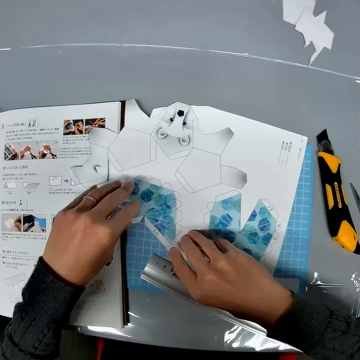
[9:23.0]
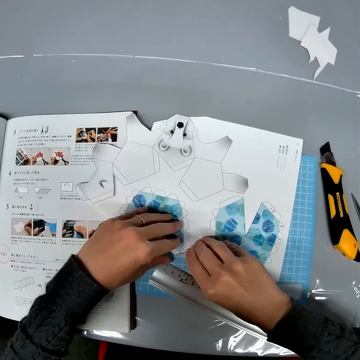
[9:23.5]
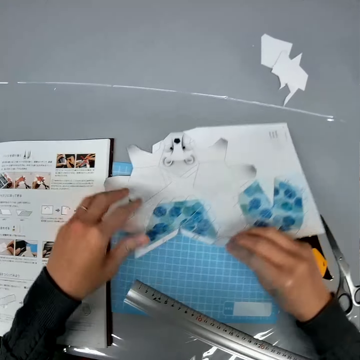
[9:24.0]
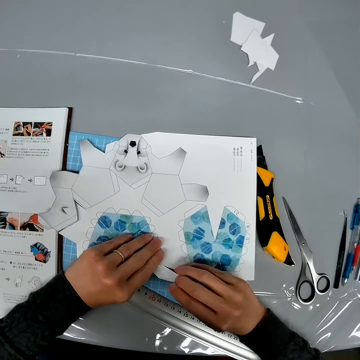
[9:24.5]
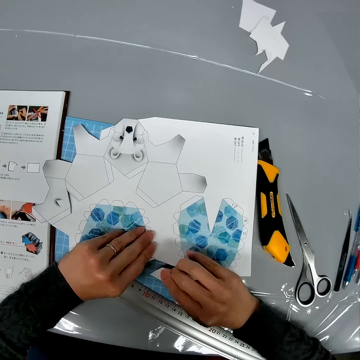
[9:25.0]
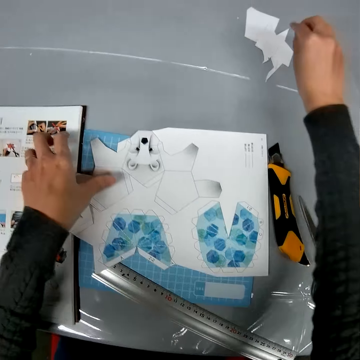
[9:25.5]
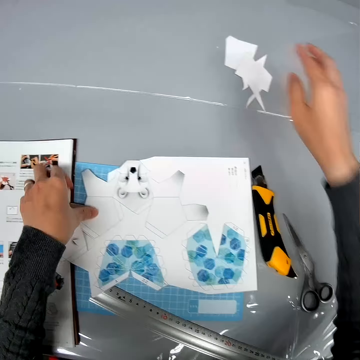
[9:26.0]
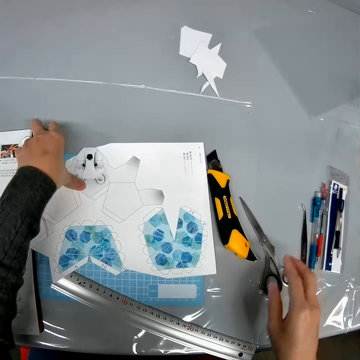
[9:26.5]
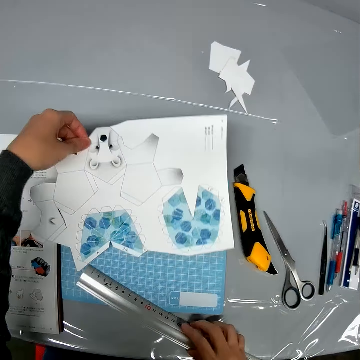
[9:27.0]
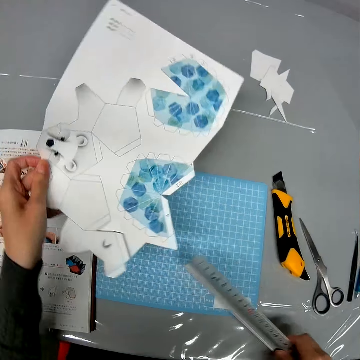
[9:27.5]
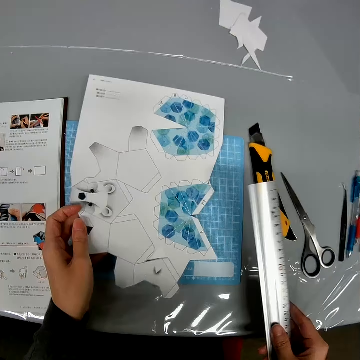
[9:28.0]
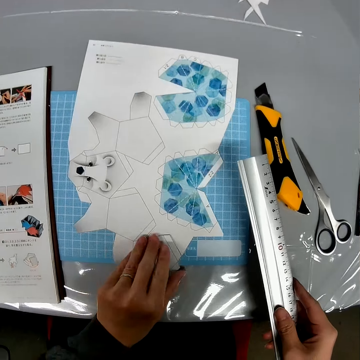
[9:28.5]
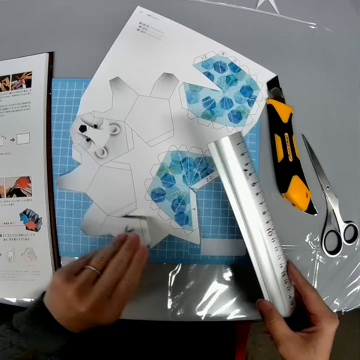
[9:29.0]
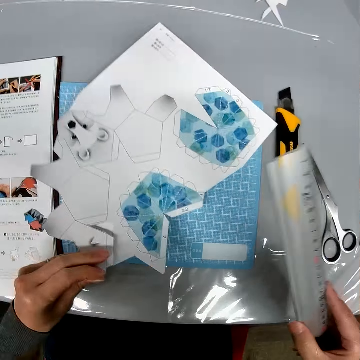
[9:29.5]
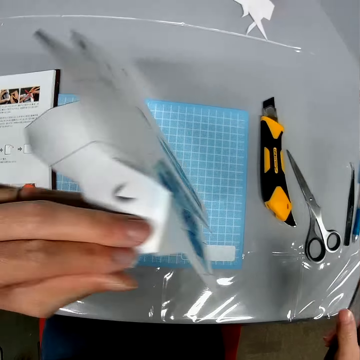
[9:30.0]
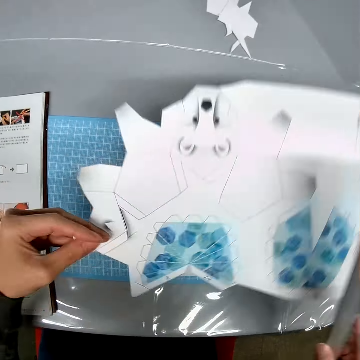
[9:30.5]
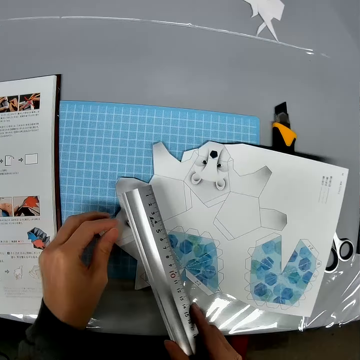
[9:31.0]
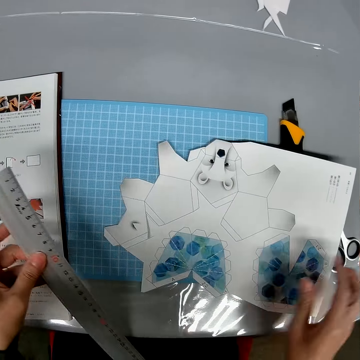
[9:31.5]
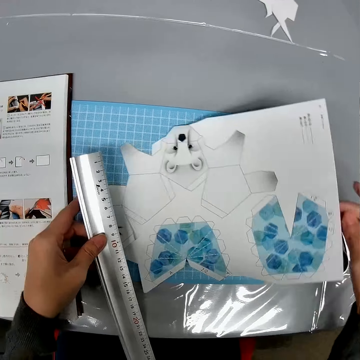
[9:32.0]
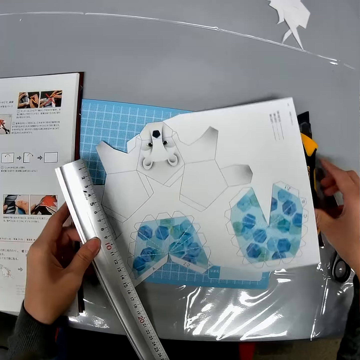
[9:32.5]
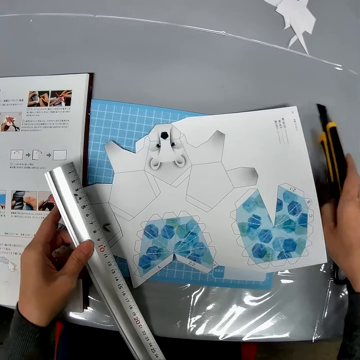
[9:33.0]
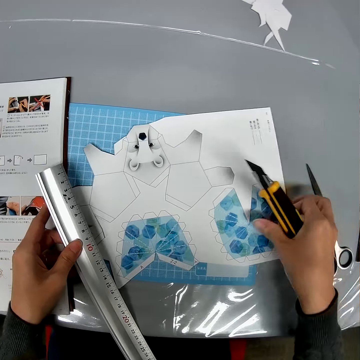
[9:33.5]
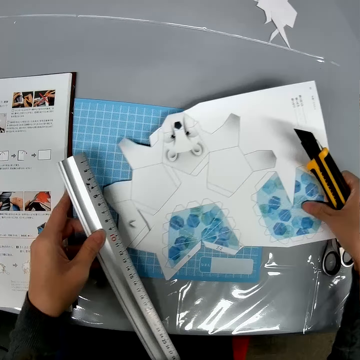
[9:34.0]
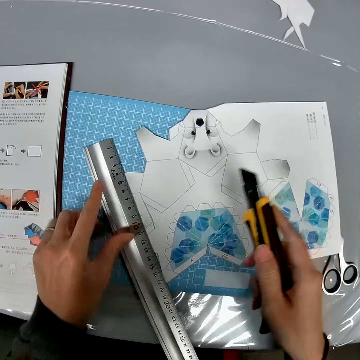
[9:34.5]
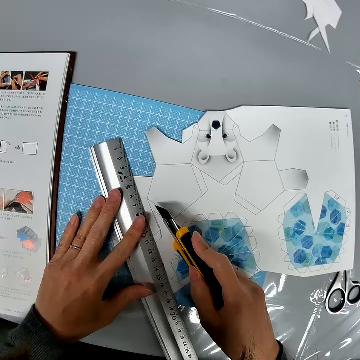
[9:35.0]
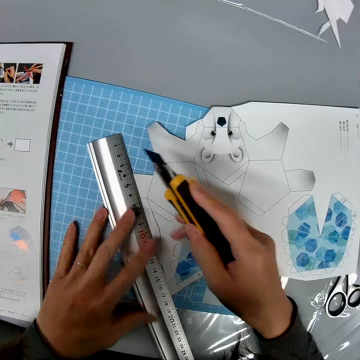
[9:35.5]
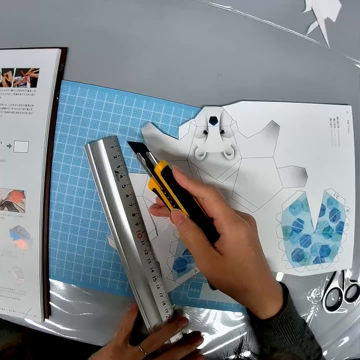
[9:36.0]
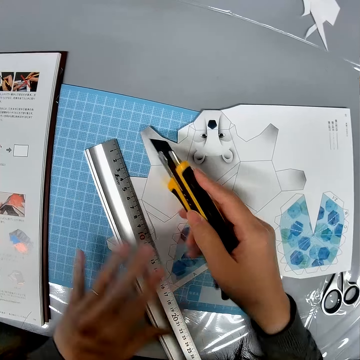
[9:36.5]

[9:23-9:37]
The camera wearer drops the cutter or knife on the table. They hold the ruler. They hold the paper. They turn the paper. They pull a cut-off paper from the paper. They place the cut-off paper on the table. They pick up the paper and the ruler. They lift the paper from the table. They carry the paper and ruler. They drop the paper on the table. They turn the paper. They adjust the paper. They place the paper on the table. They hold the ruler. They drag the paper on the mat. They pick up the knife from the table. They hold the paper. They place the ruler on the paper.

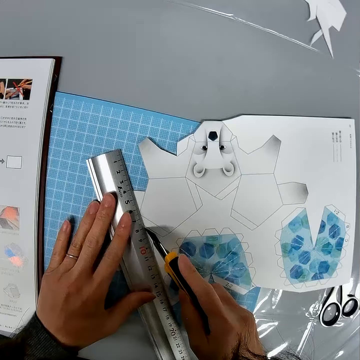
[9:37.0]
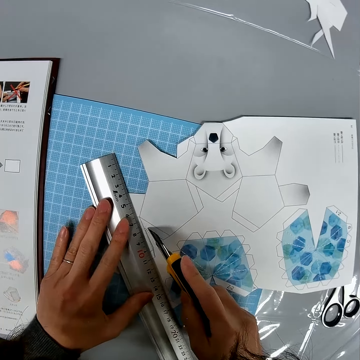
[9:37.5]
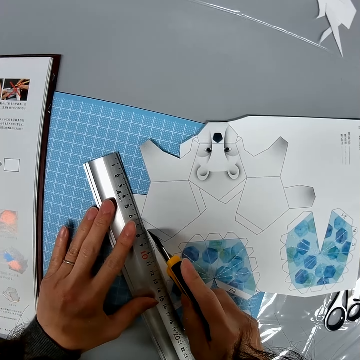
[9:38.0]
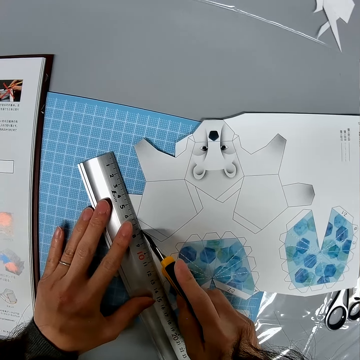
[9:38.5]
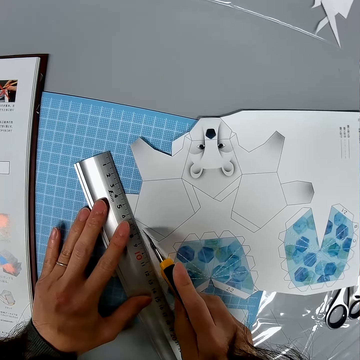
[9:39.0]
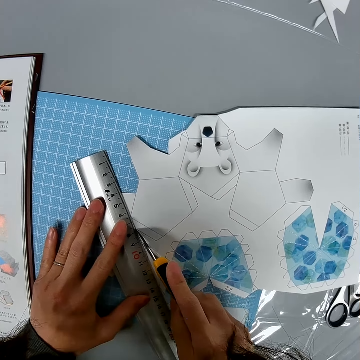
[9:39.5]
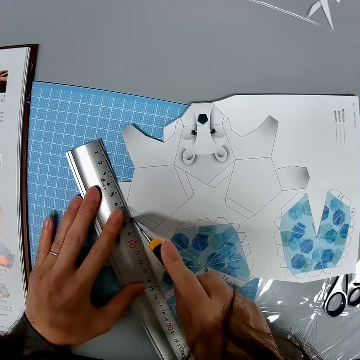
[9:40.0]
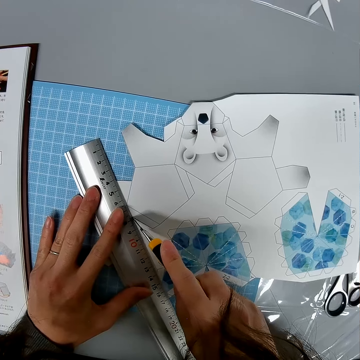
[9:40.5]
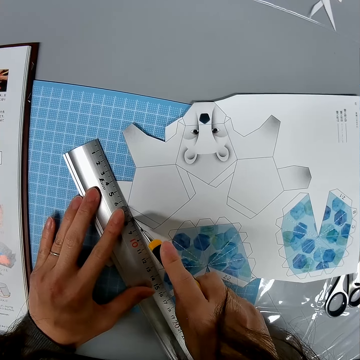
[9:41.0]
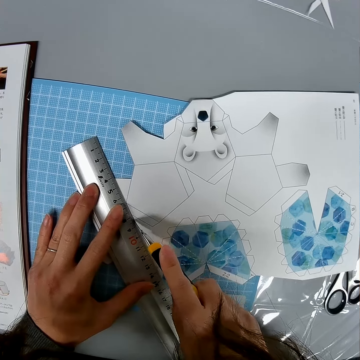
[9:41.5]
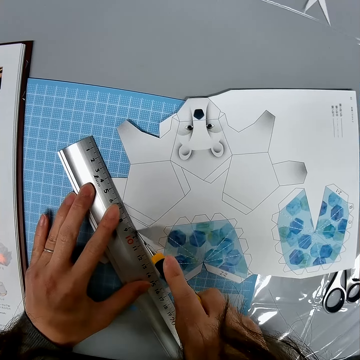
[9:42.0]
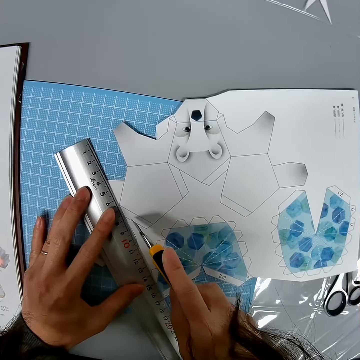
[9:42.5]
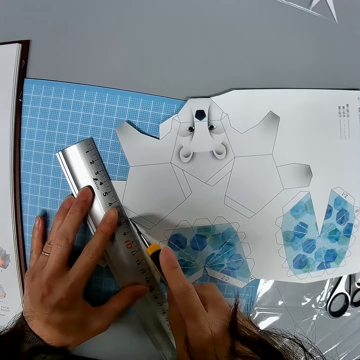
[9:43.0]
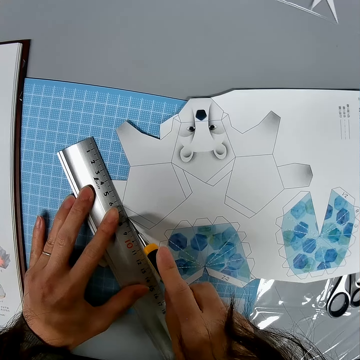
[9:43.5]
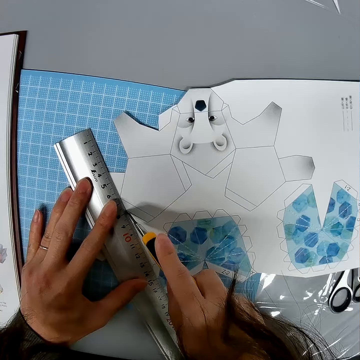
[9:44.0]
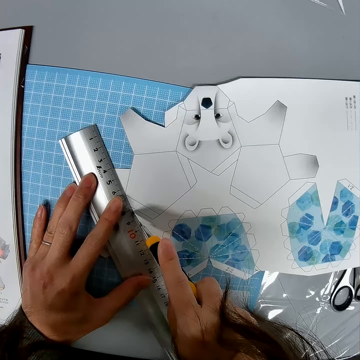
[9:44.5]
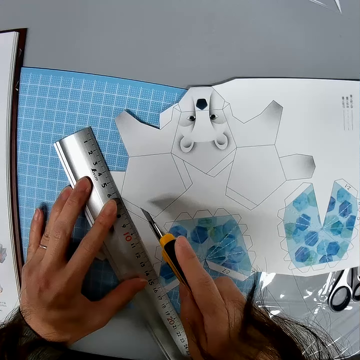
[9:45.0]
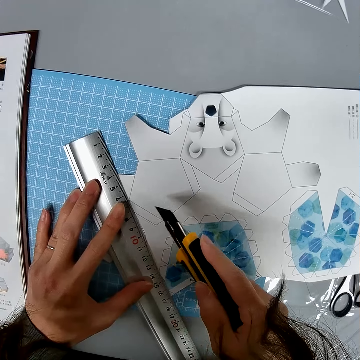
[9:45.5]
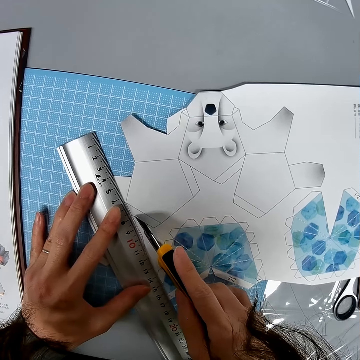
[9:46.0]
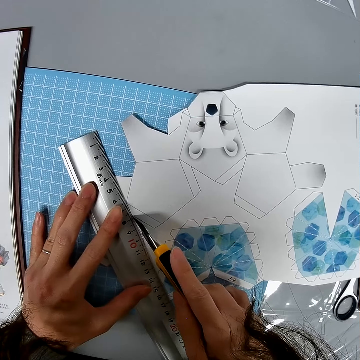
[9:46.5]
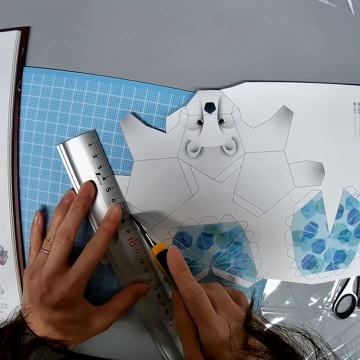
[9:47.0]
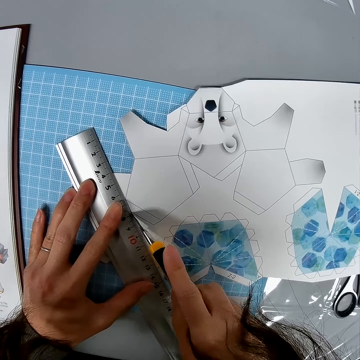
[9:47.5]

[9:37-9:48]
The camera wearer cuts the paper with the knife. They cut the paper with the cutter.

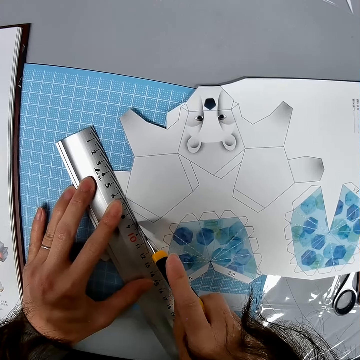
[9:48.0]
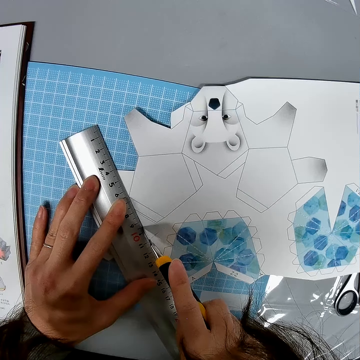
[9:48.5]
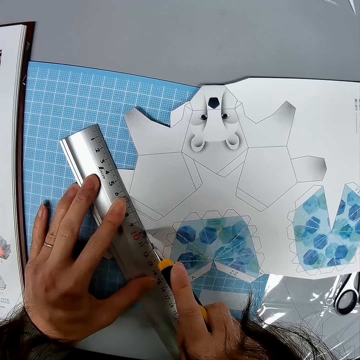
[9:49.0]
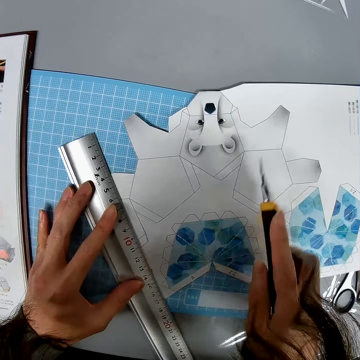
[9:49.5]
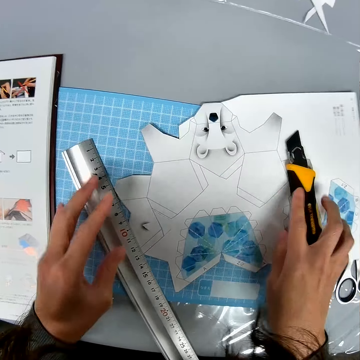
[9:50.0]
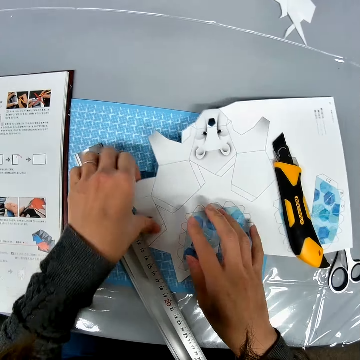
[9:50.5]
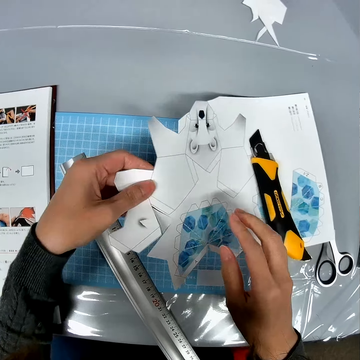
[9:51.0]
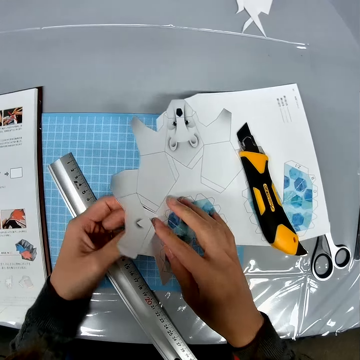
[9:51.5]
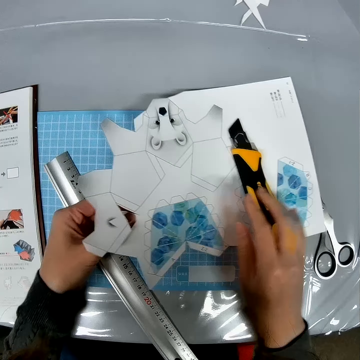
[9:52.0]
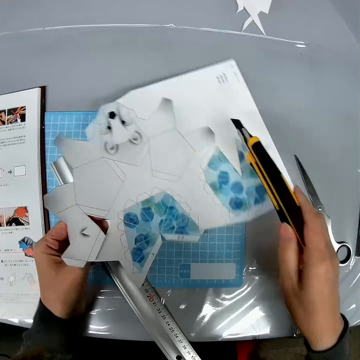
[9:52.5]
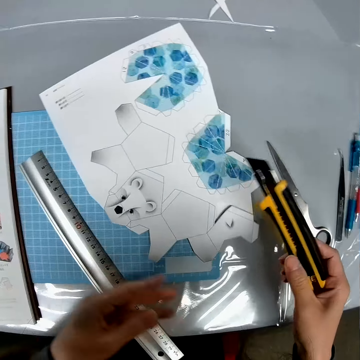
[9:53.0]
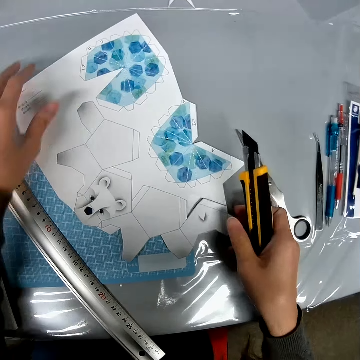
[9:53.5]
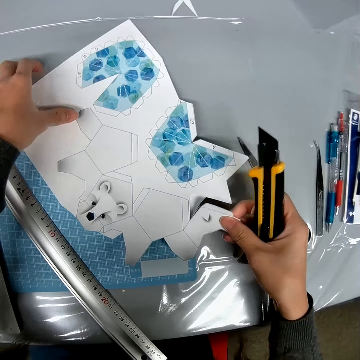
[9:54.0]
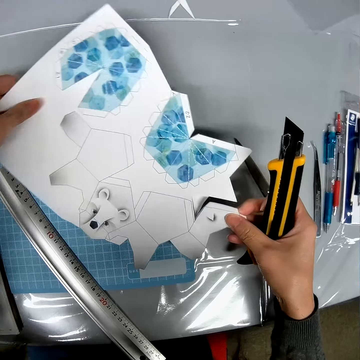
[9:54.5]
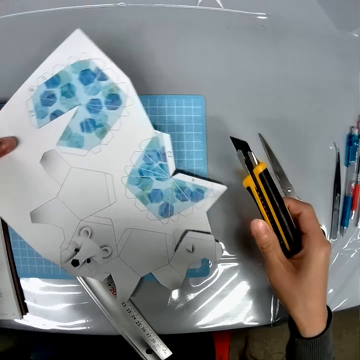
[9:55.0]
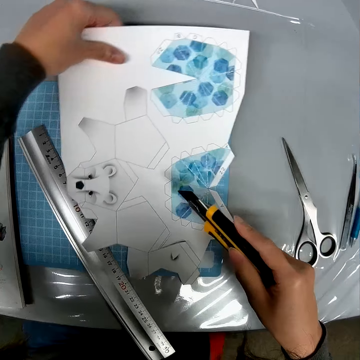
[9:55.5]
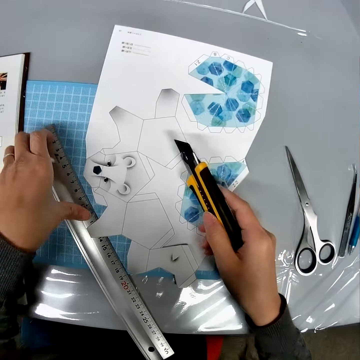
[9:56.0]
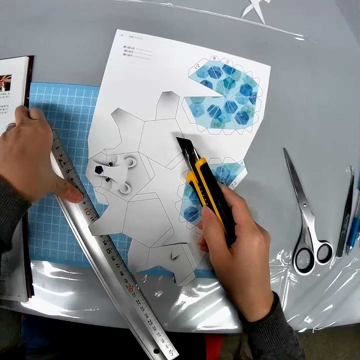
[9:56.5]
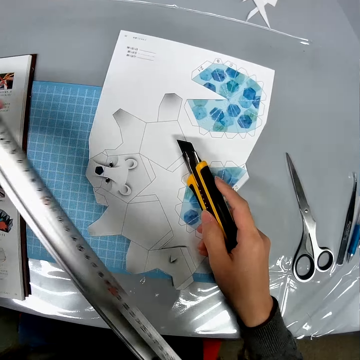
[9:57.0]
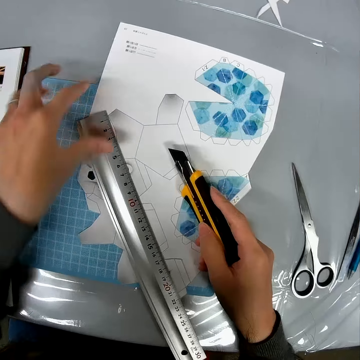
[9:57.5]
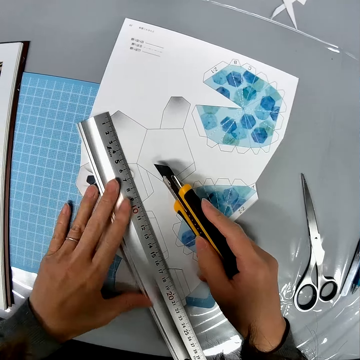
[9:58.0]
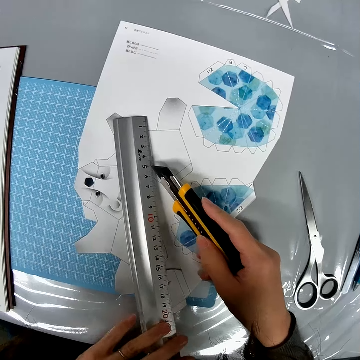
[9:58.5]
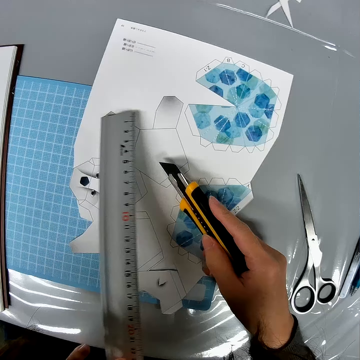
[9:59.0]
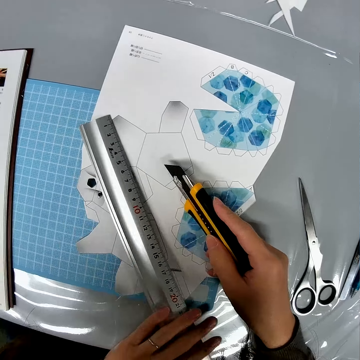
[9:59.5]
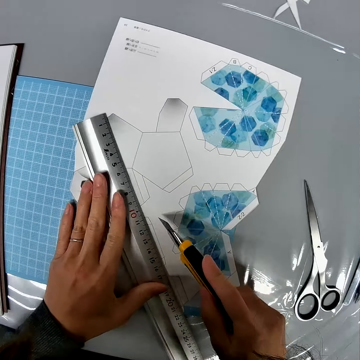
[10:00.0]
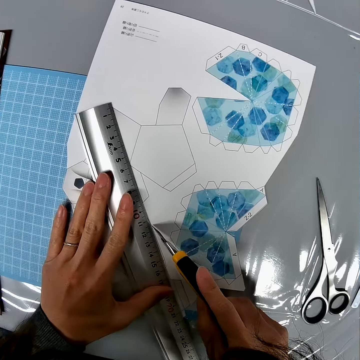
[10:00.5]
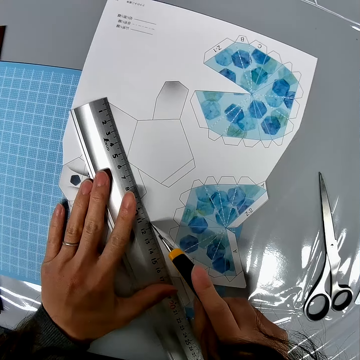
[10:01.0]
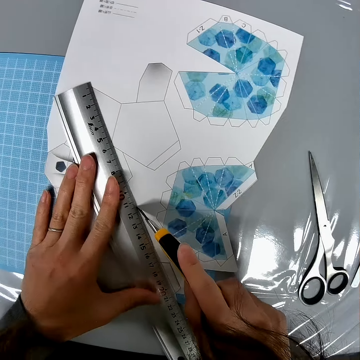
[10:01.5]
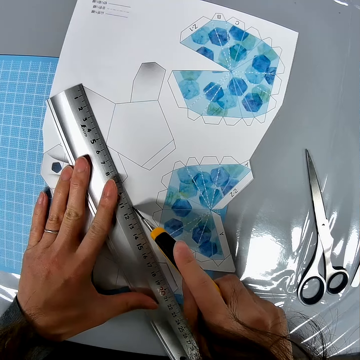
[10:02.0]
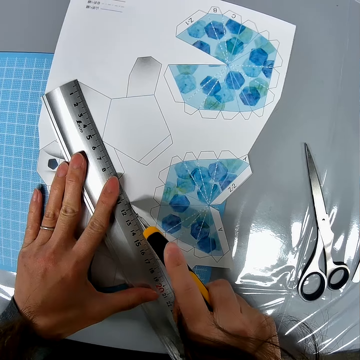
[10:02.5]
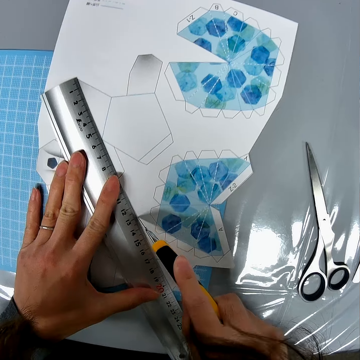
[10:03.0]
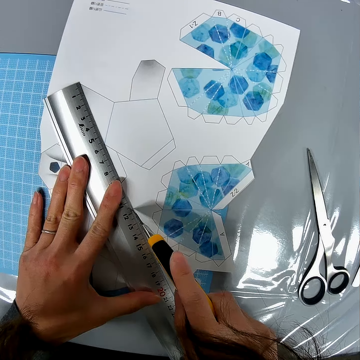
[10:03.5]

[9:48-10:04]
The camera wearer places the knife on the paper. They pick up the paper from the mat. They pull out the cut-off paper. They pick up the knife from the paper. They turn the paper. They place the paper on the mat. They hold the cut-off paper. They adjust the paper. They hold the paper. They pick up the ruler from the mat. They place the ruler on the paper. They adjust the ruler. They cut the paper.
